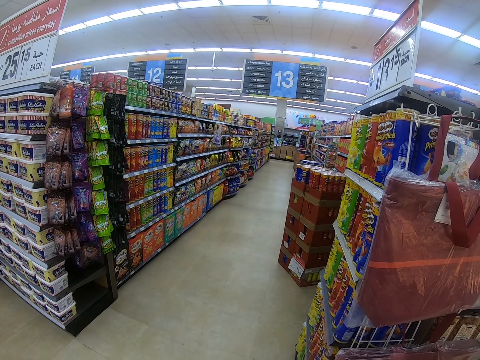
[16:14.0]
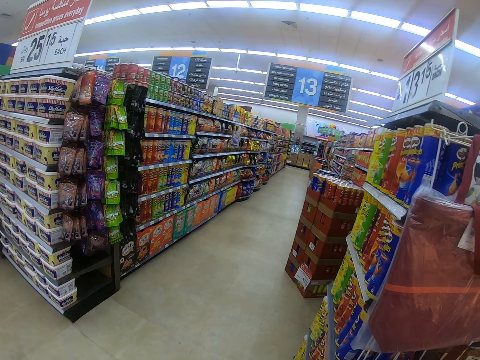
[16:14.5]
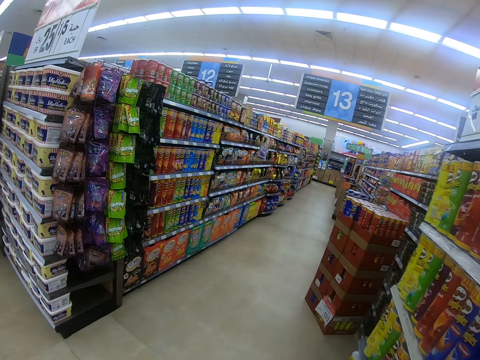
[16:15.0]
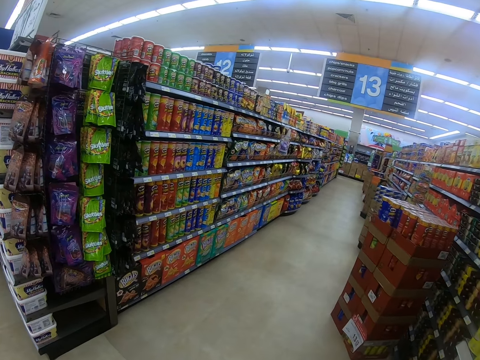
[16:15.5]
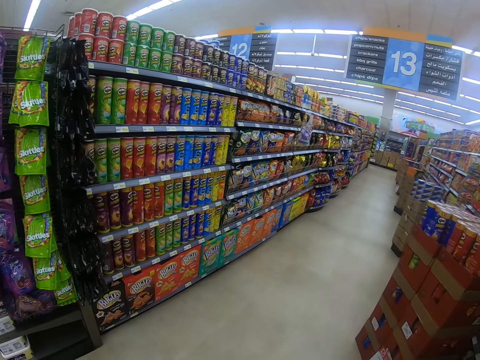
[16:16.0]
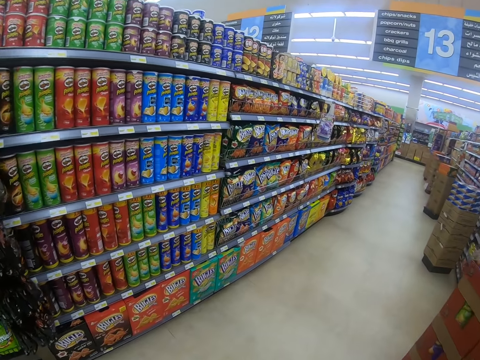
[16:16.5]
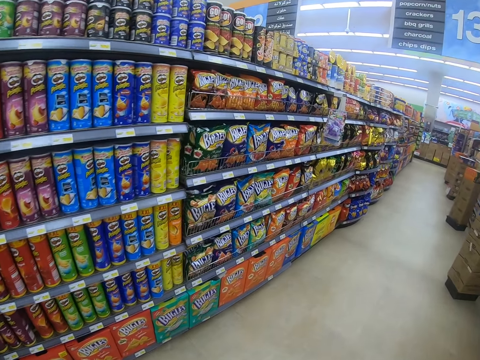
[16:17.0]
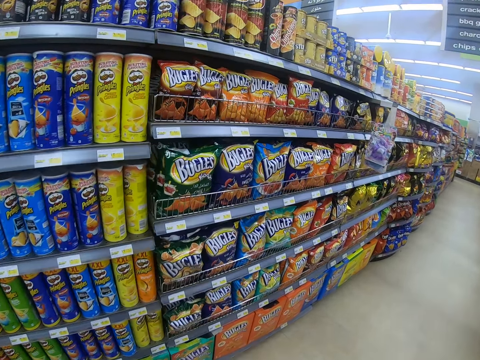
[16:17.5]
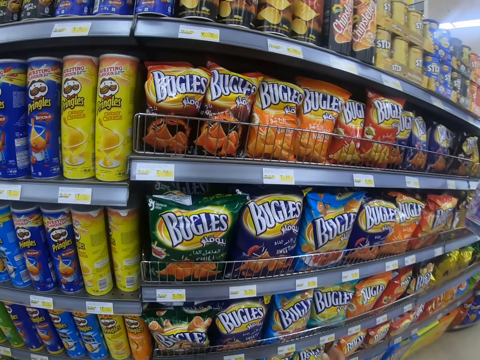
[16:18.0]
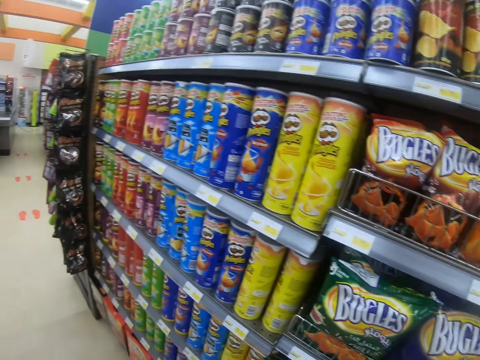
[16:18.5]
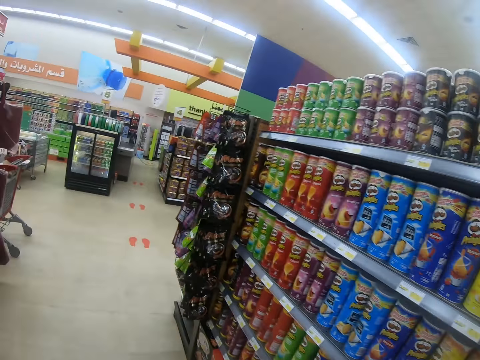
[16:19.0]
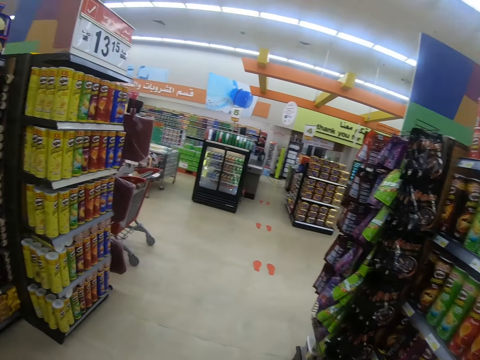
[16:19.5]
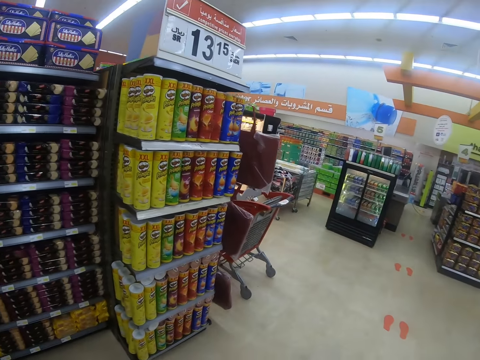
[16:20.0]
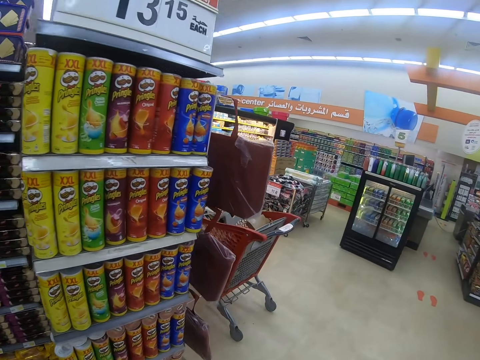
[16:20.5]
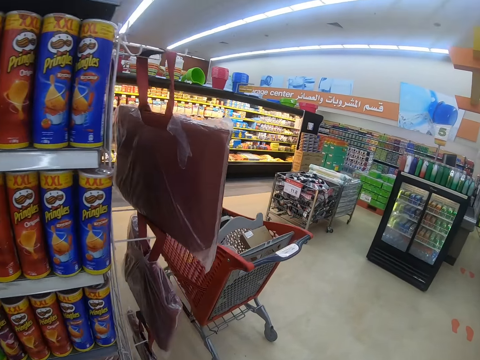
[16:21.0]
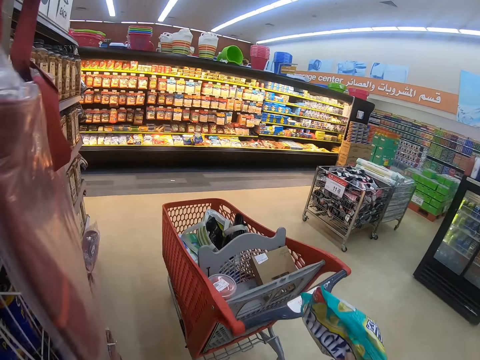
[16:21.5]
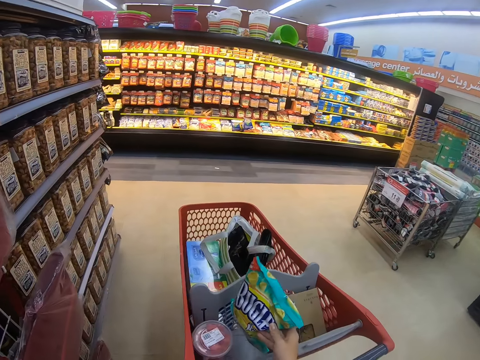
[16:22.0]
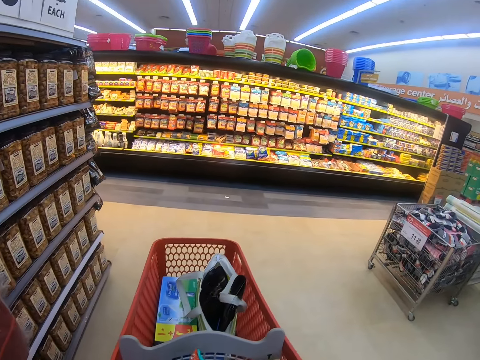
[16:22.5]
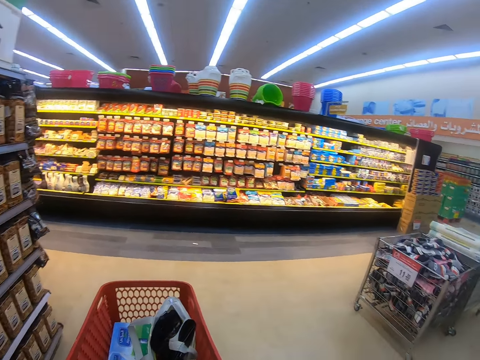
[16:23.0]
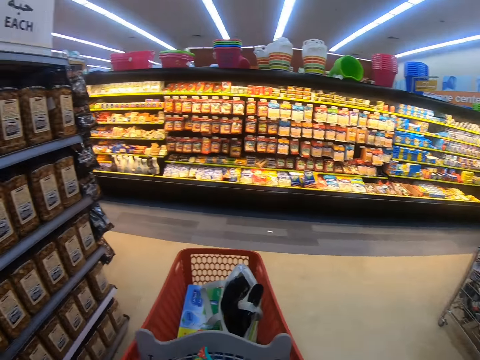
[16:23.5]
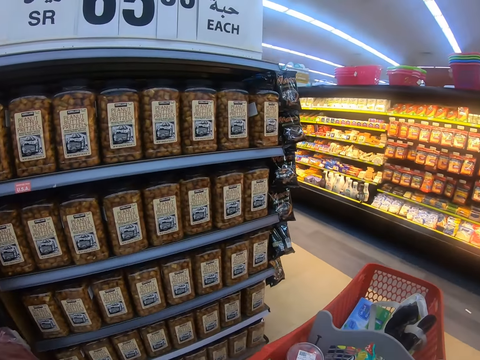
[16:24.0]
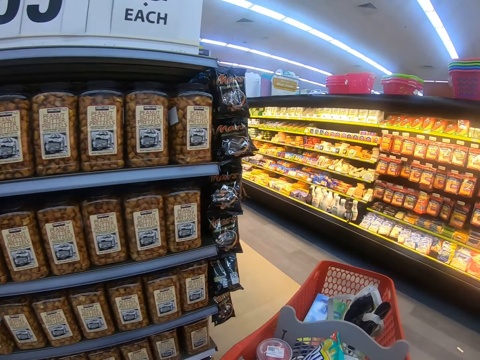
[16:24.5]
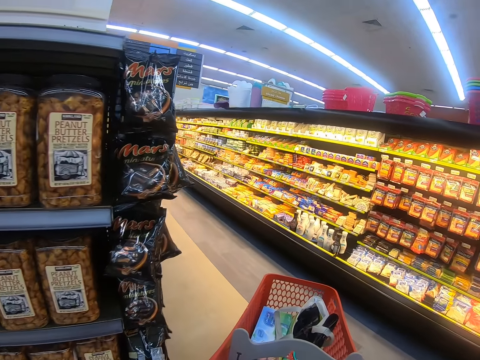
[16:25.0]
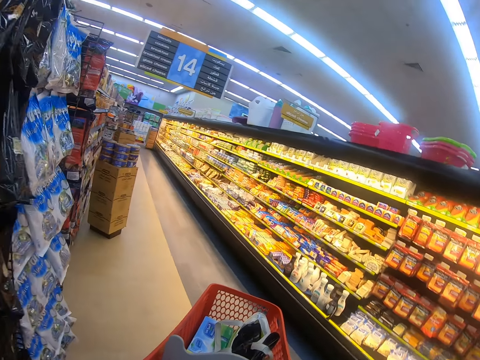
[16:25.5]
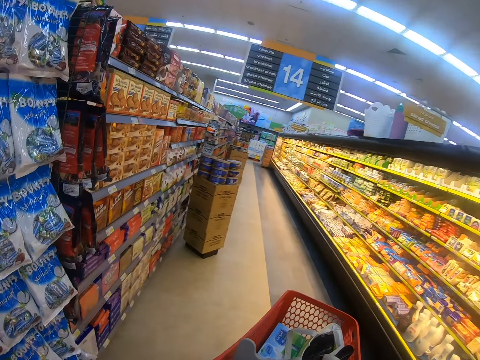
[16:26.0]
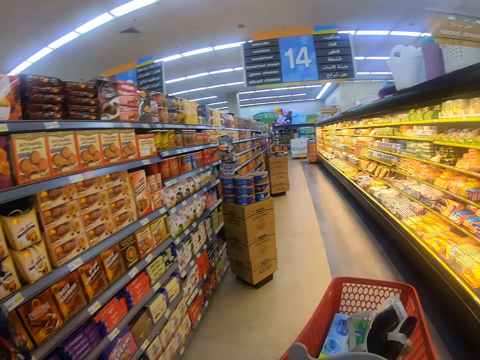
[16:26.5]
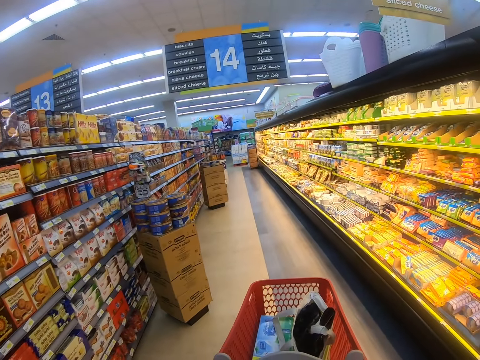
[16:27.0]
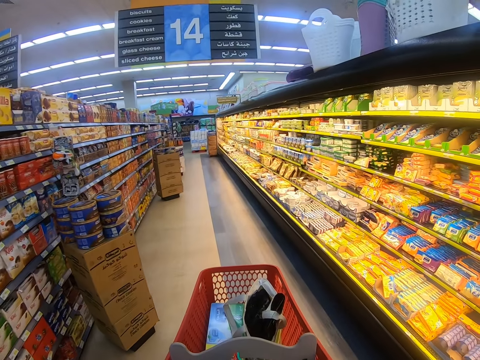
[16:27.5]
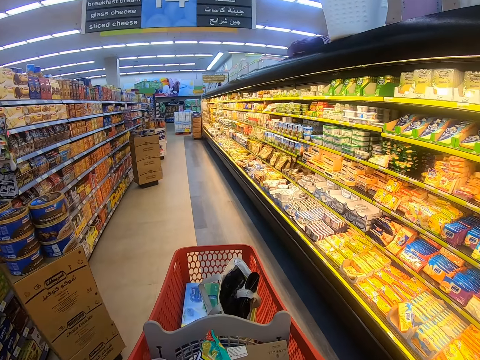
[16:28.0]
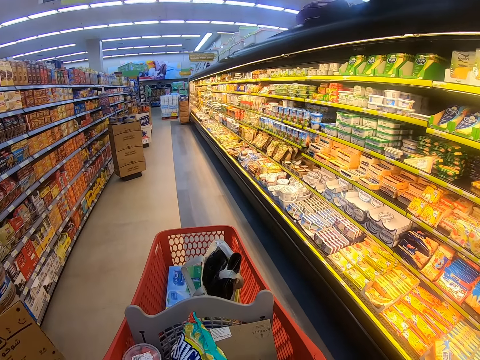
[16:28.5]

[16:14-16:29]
The camera wearer stops. They step forward. They walk around the supermarket and look around the supermarket shelf. They step forward. They put the packet in the trolley. They push the trolley. They look around the supermarket shelf, walk around the supermarket and pull the trolley.

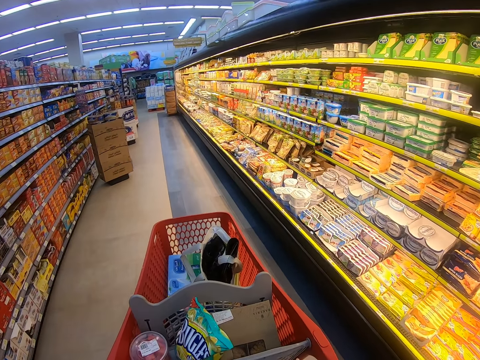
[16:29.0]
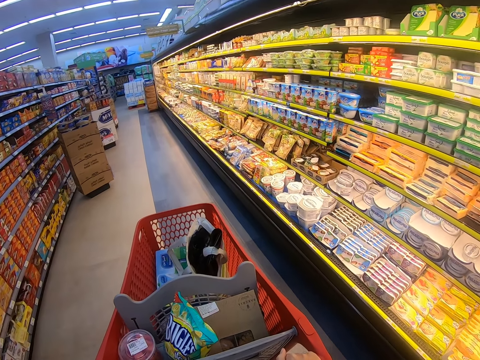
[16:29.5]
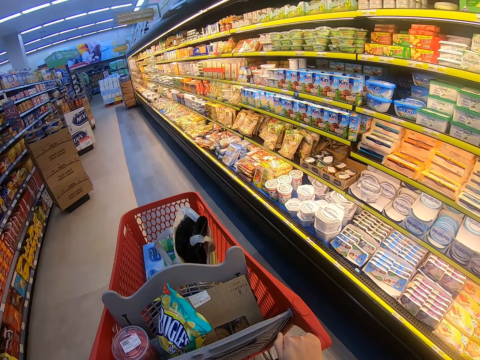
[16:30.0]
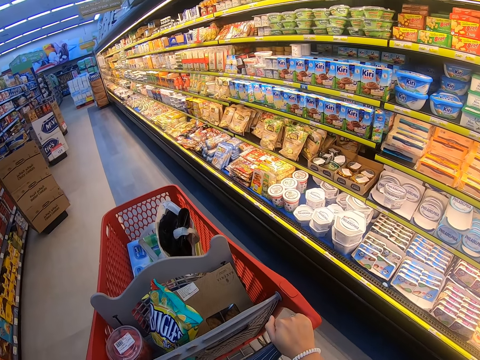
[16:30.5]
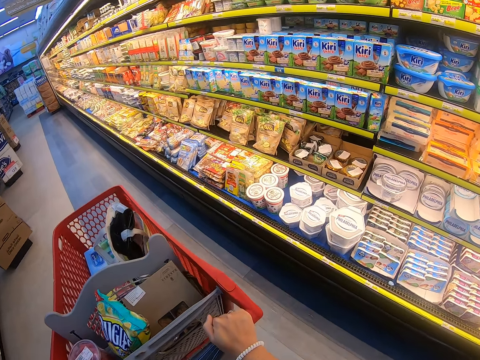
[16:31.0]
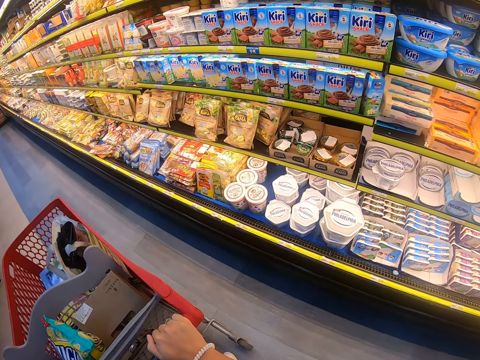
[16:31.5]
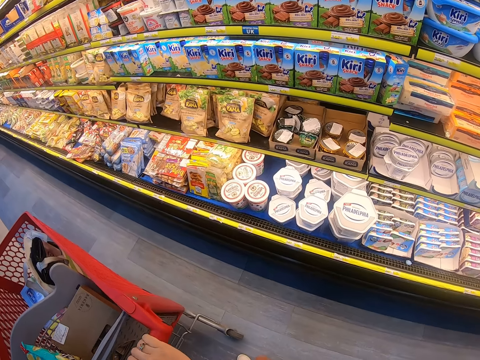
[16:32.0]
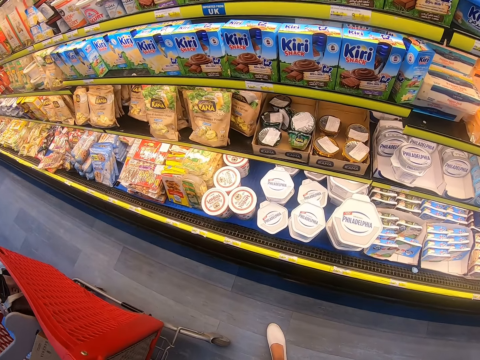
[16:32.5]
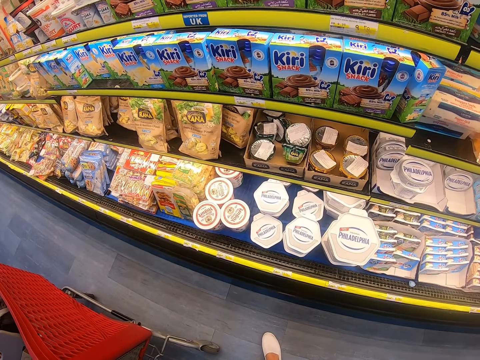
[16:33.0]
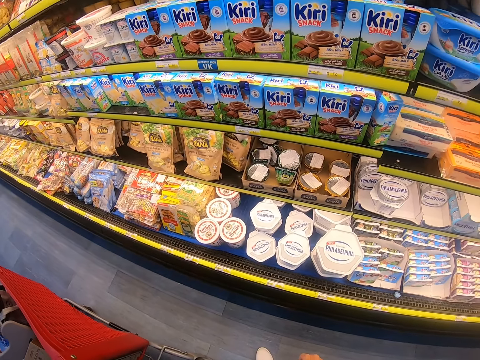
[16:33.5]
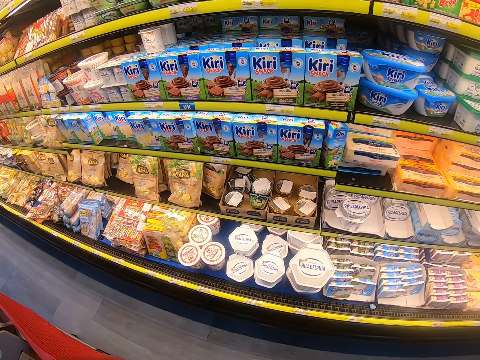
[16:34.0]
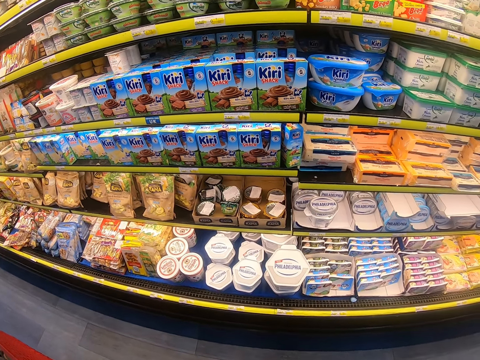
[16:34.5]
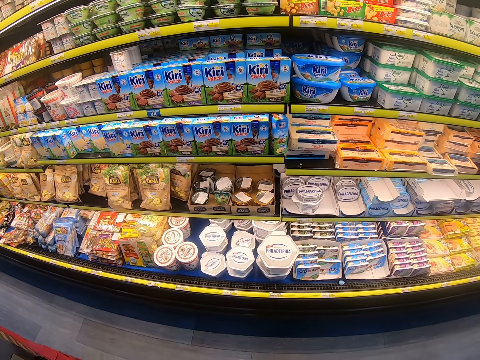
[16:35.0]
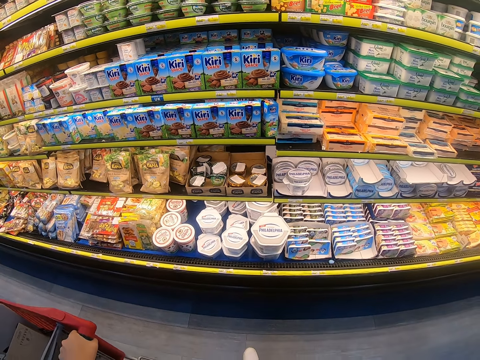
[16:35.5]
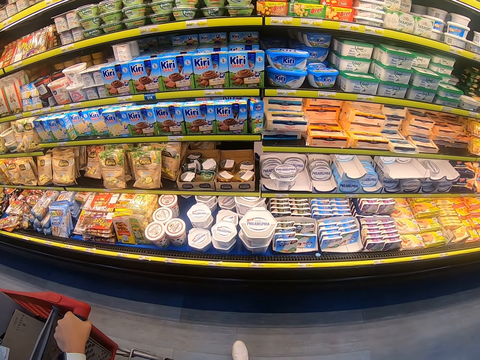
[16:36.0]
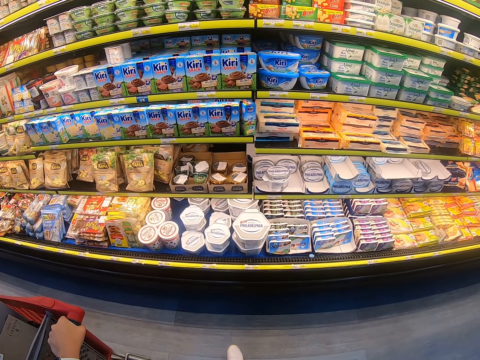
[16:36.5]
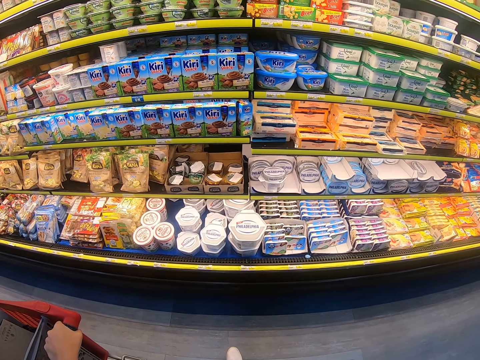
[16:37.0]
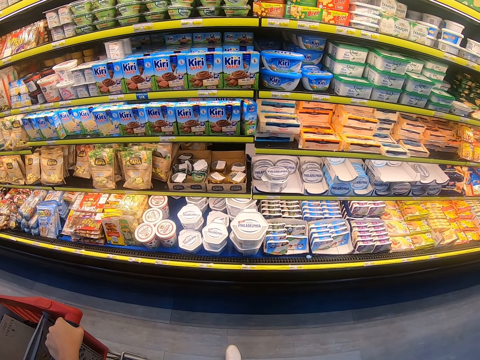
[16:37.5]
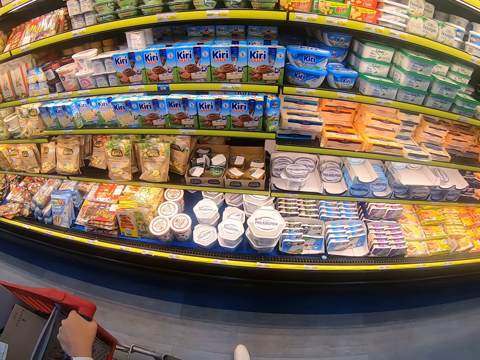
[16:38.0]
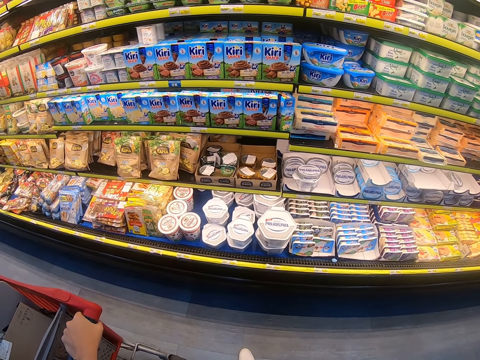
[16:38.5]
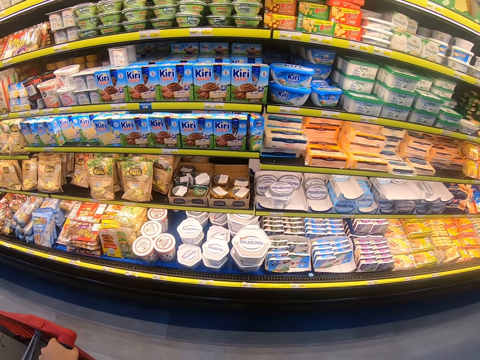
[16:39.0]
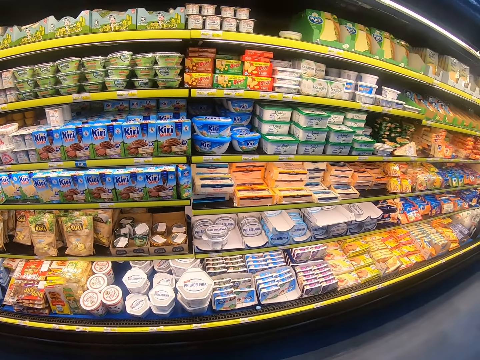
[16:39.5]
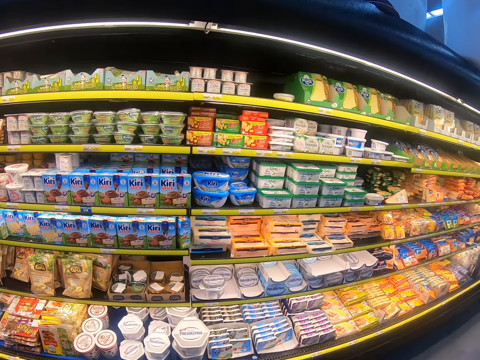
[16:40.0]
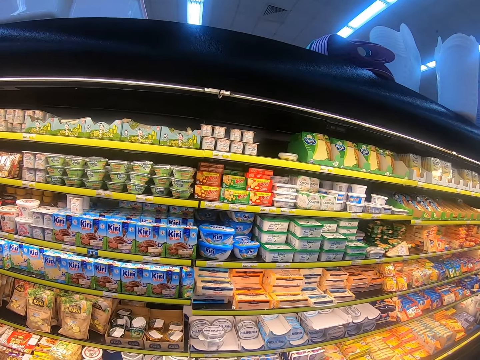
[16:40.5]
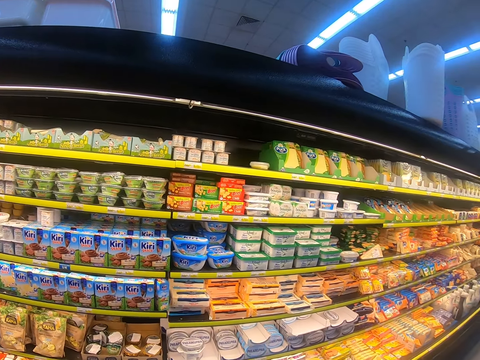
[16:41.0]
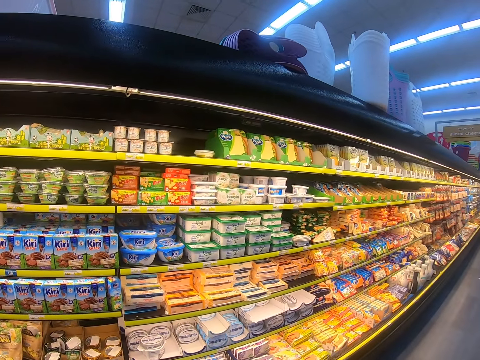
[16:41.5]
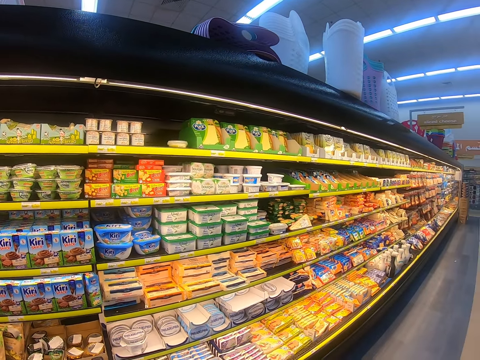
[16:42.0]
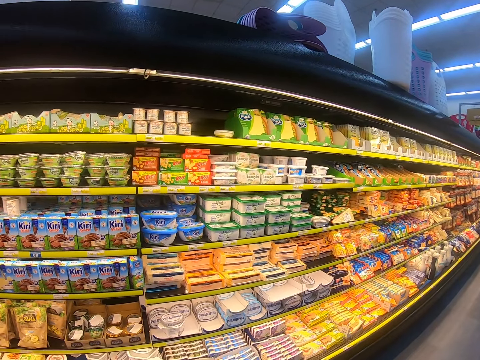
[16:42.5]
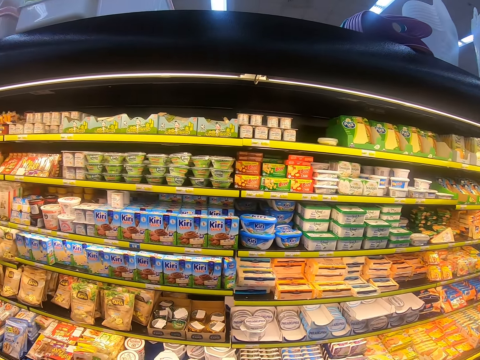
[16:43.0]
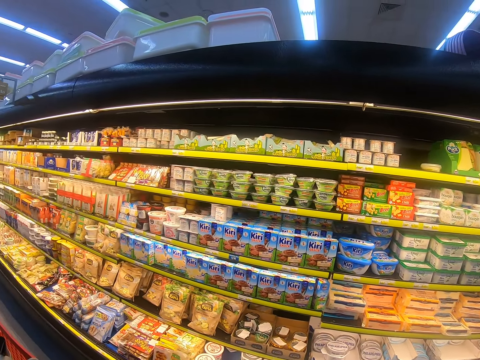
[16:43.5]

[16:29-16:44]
The camera wearer stops the trolley. They look around the supermarket shelf.
